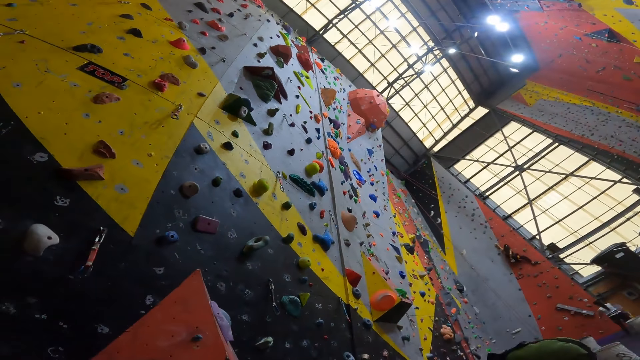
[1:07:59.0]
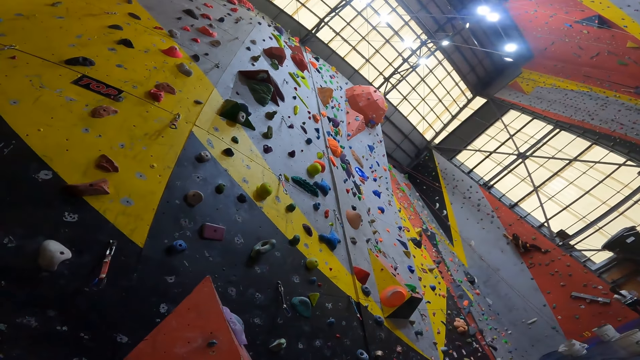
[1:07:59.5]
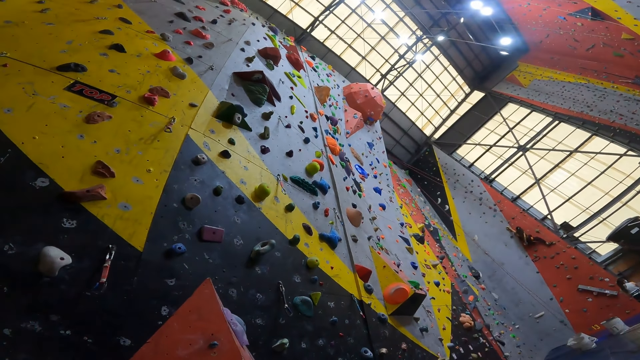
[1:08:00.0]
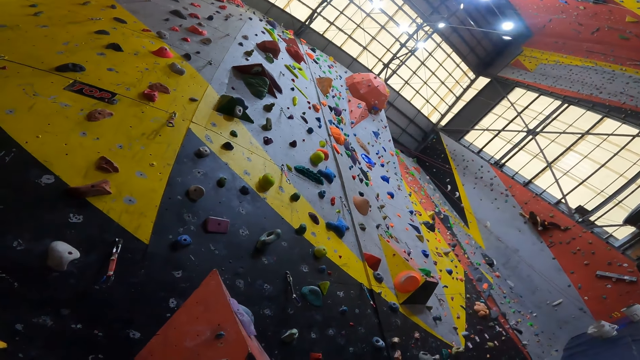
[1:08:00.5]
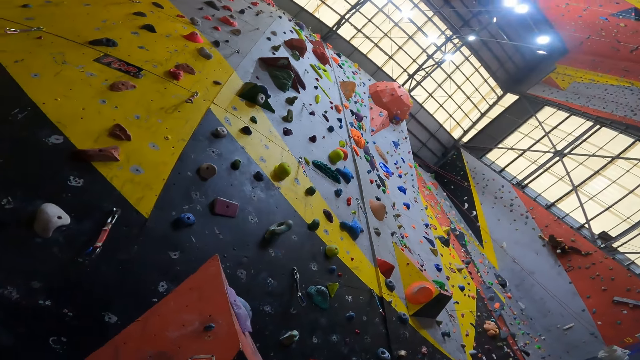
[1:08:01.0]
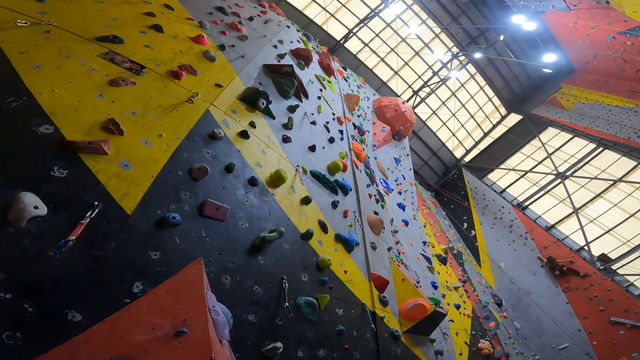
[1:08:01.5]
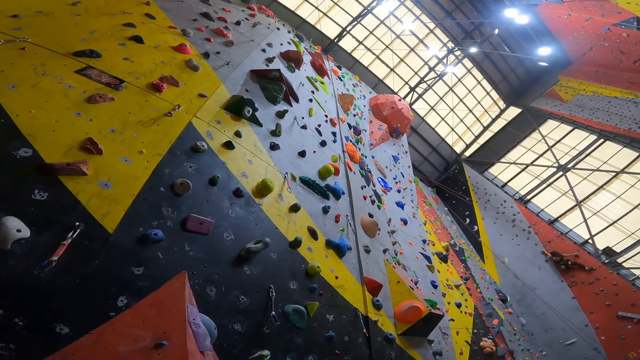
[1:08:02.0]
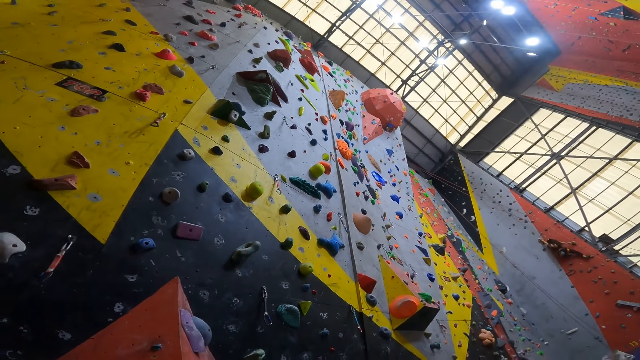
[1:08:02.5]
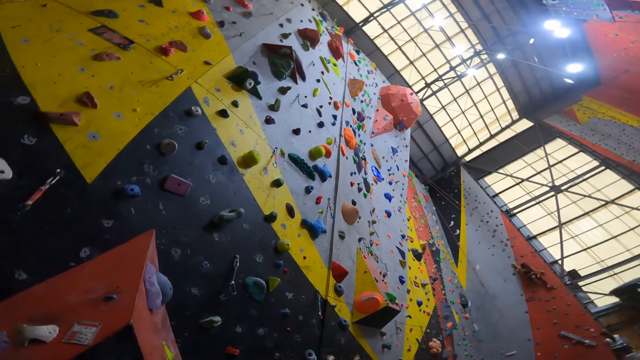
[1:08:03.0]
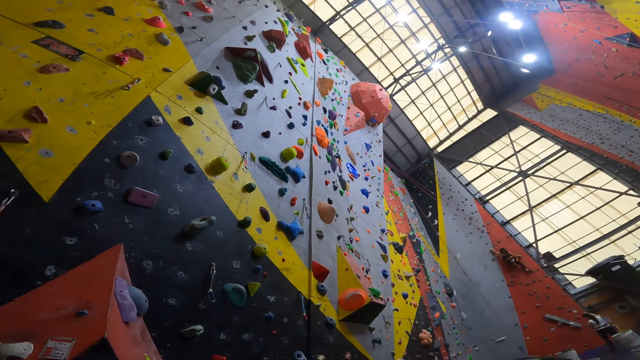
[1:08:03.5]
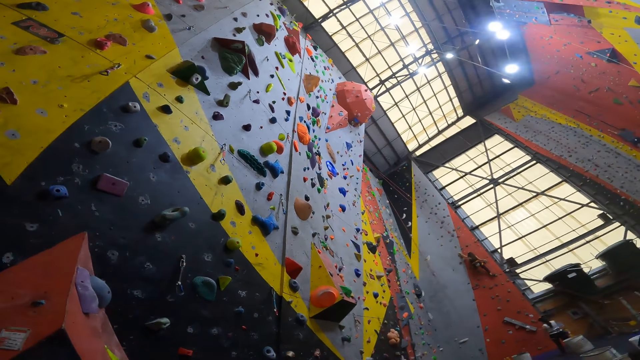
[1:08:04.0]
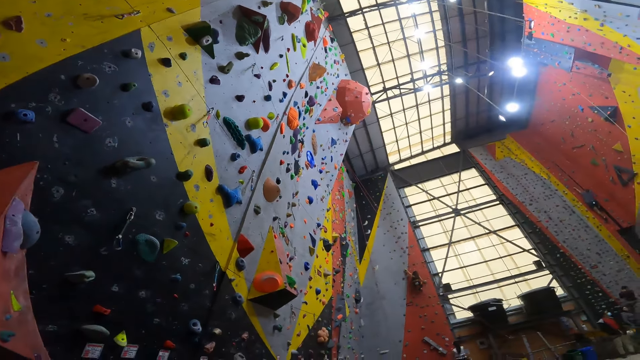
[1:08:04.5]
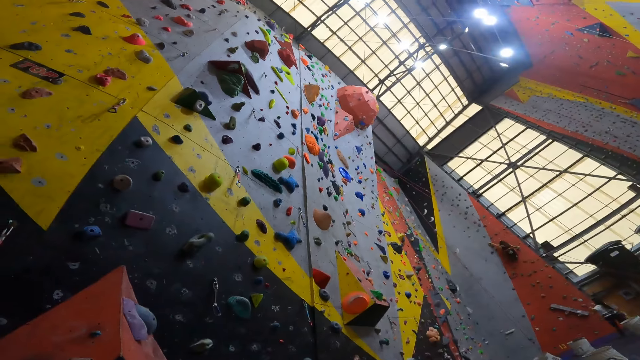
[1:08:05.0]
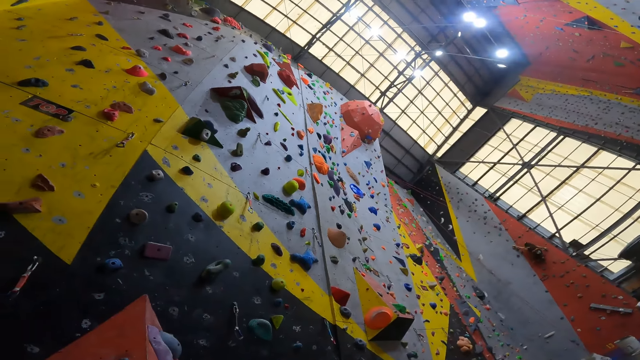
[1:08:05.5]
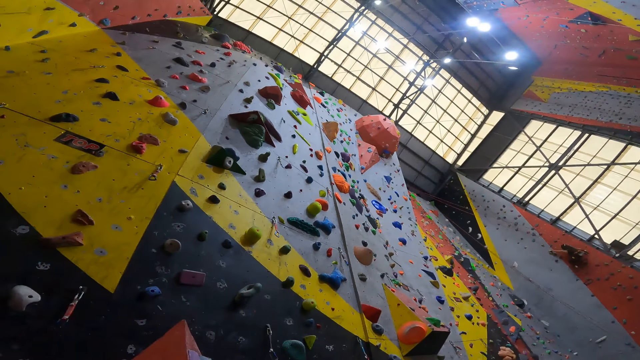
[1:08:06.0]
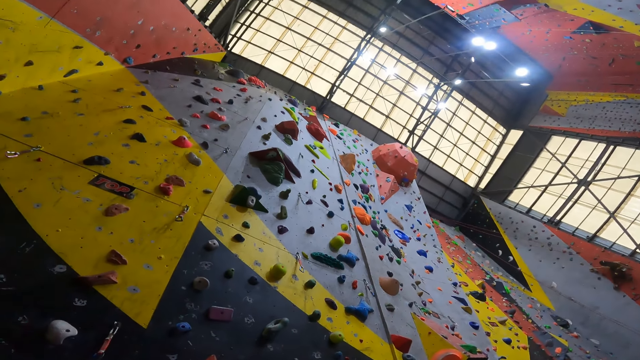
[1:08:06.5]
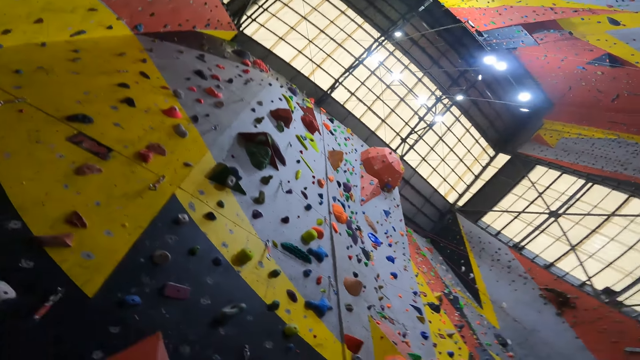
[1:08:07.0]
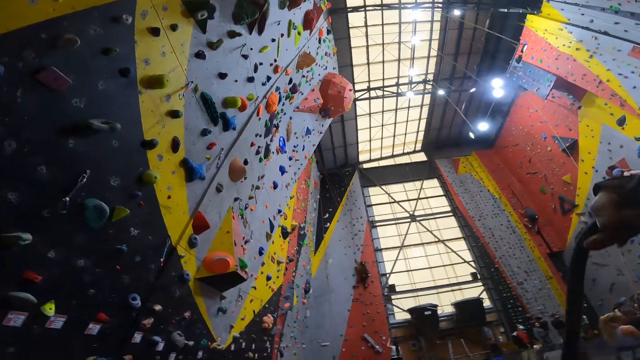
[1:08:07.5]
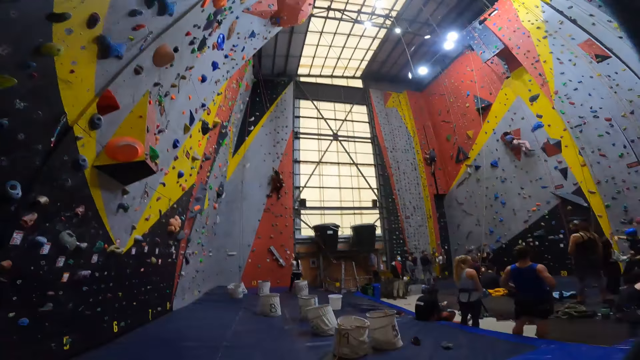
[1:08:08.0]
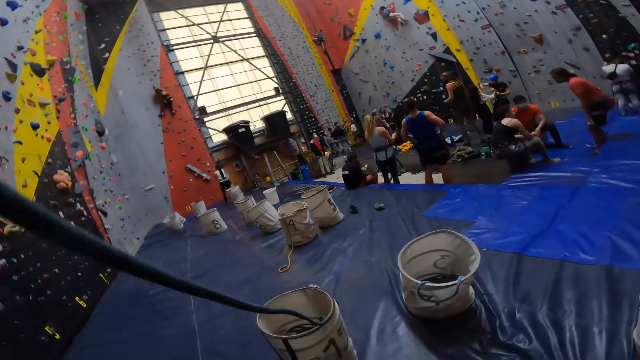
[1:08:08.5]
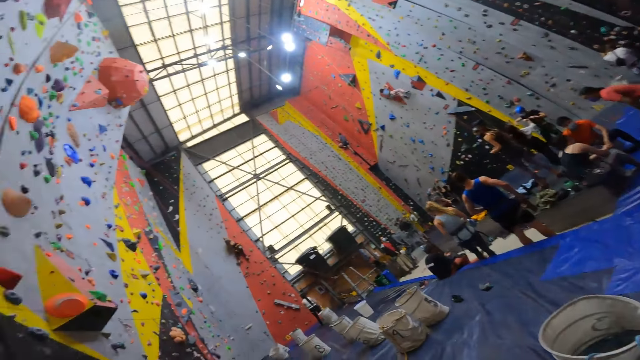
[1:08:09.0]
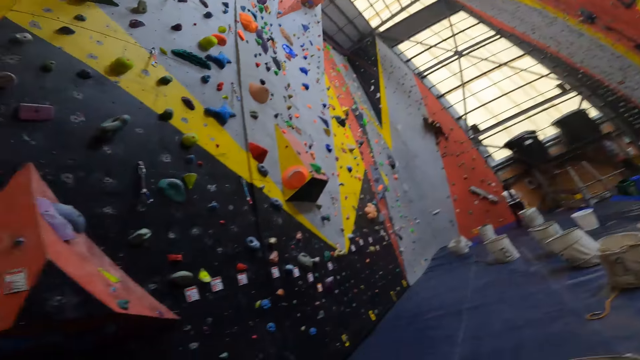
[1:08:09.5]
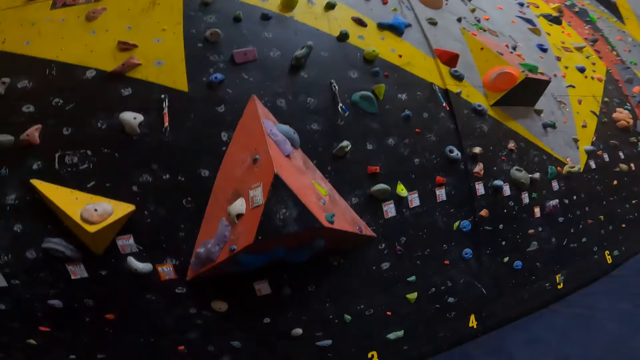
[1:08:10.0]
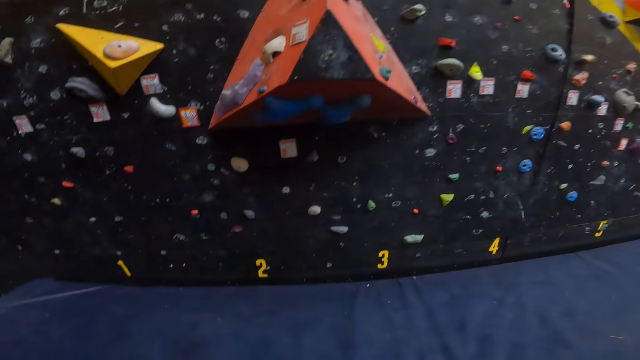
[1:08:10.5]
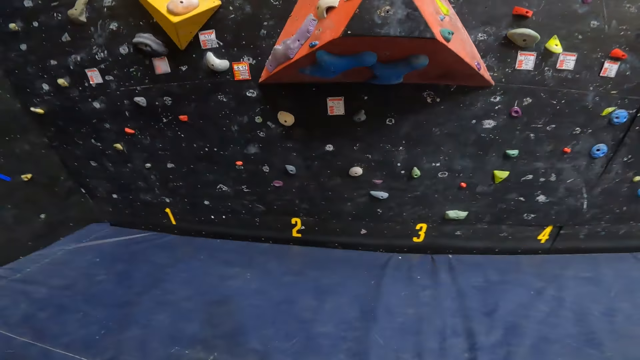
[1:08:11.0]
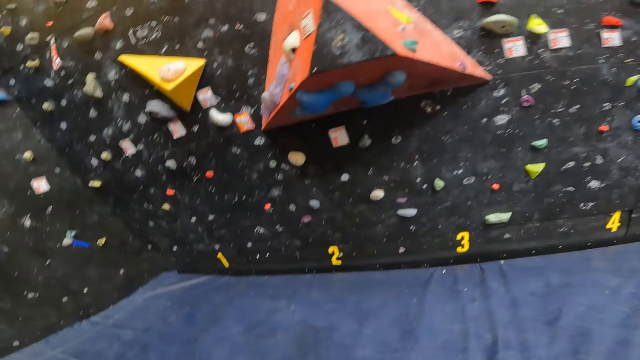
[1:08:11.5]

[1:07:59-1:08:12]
The camera wearer looks up. They look around.

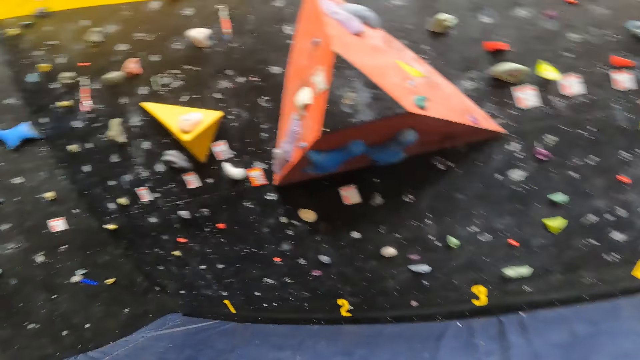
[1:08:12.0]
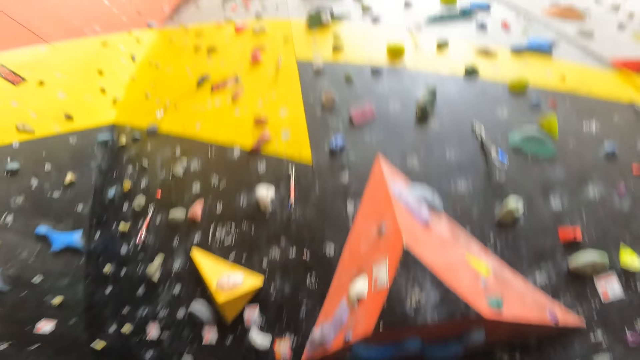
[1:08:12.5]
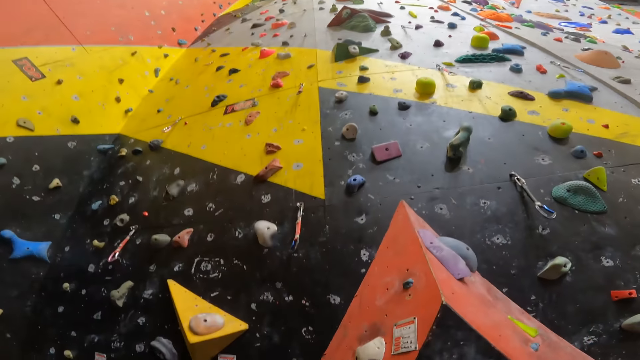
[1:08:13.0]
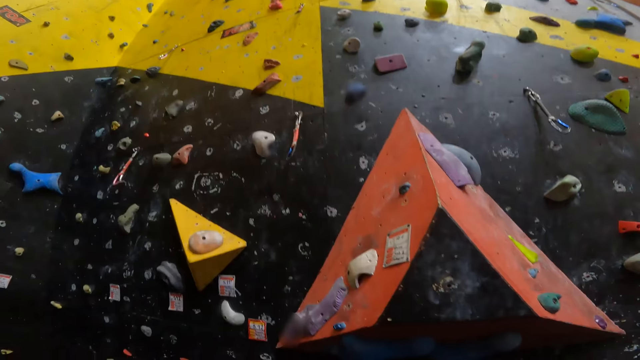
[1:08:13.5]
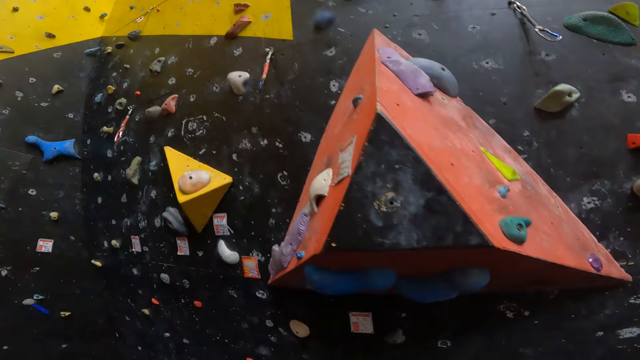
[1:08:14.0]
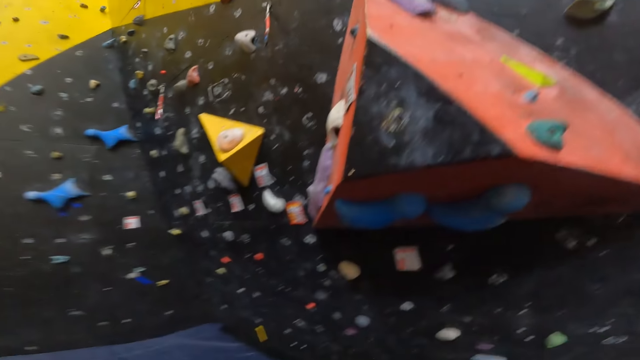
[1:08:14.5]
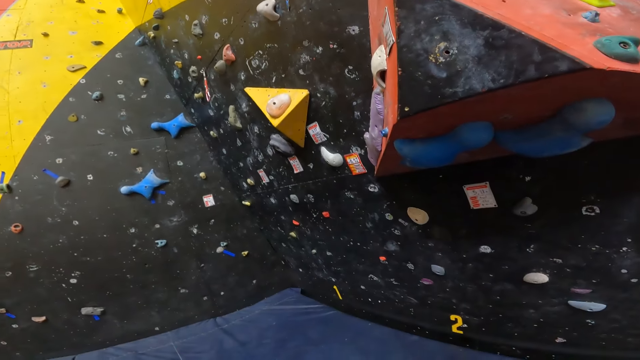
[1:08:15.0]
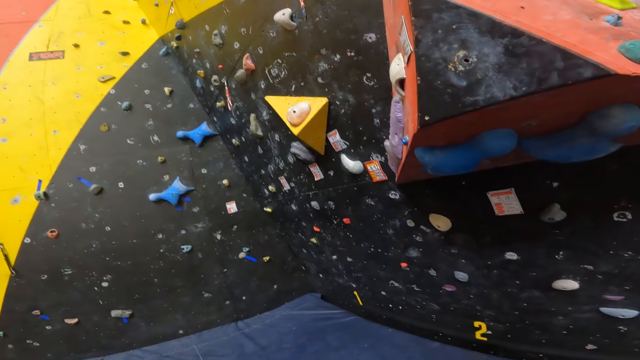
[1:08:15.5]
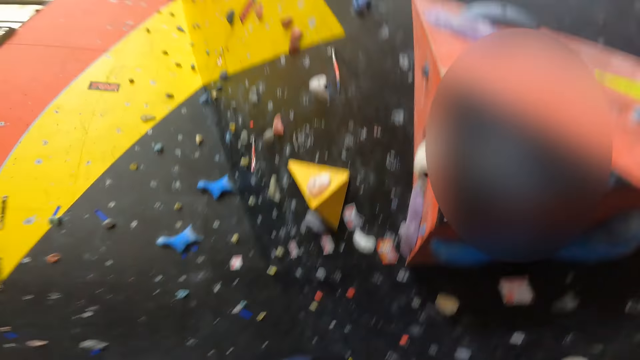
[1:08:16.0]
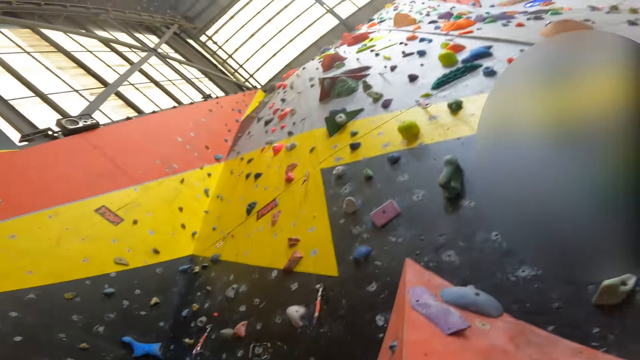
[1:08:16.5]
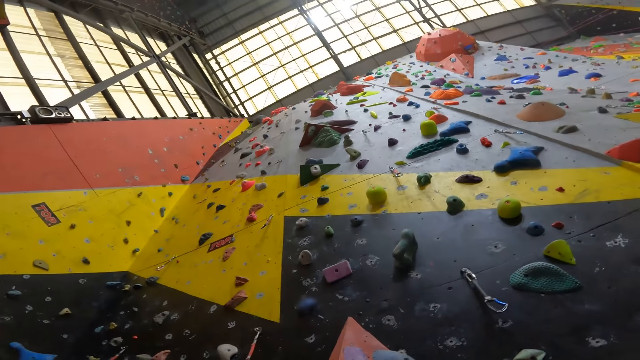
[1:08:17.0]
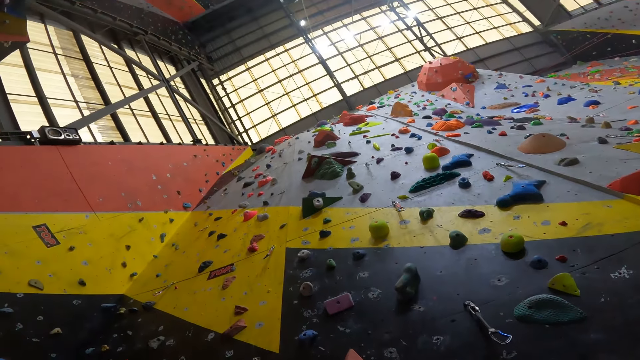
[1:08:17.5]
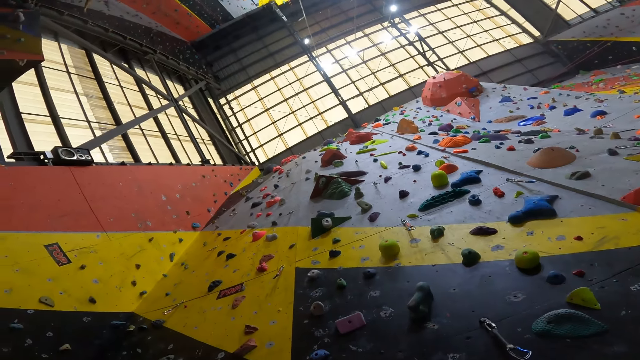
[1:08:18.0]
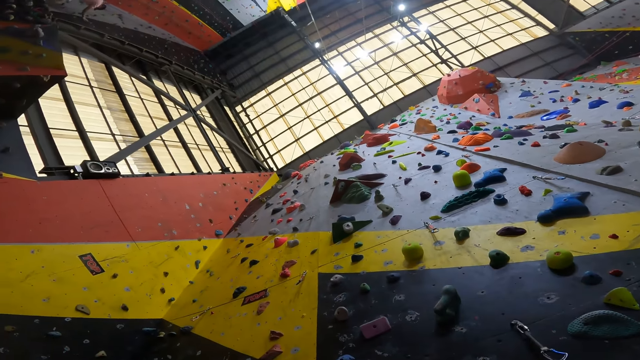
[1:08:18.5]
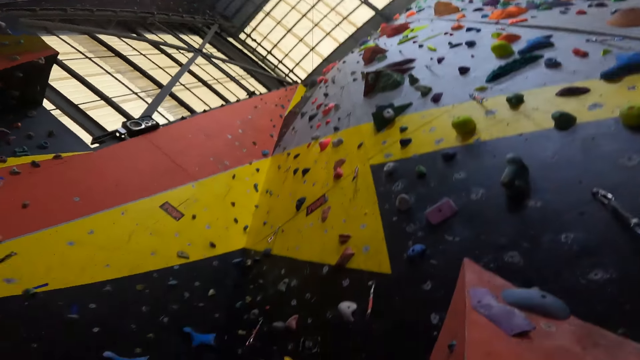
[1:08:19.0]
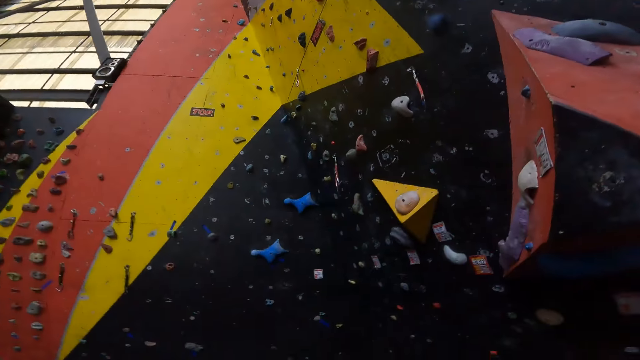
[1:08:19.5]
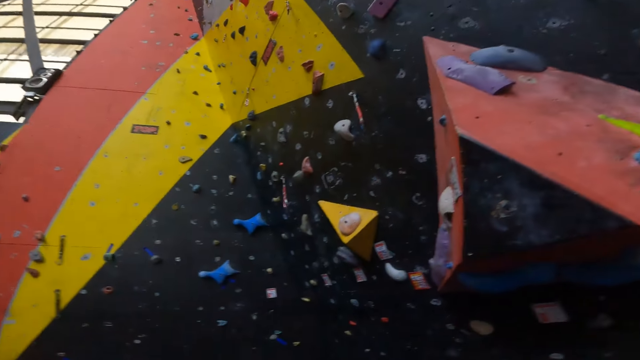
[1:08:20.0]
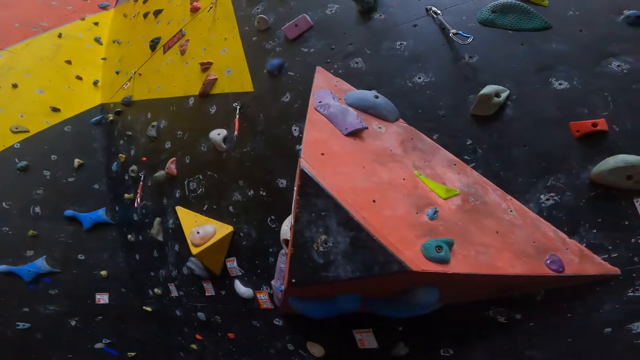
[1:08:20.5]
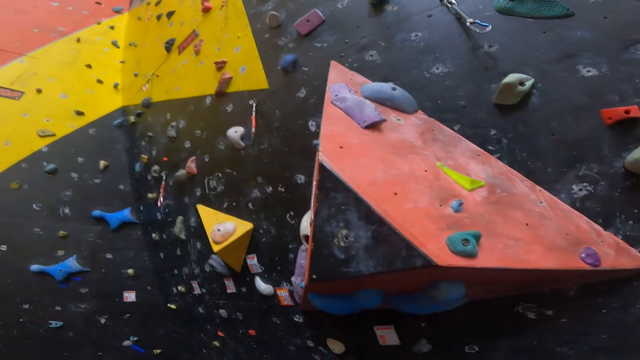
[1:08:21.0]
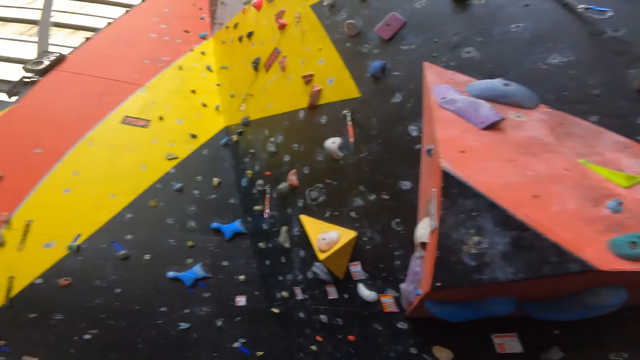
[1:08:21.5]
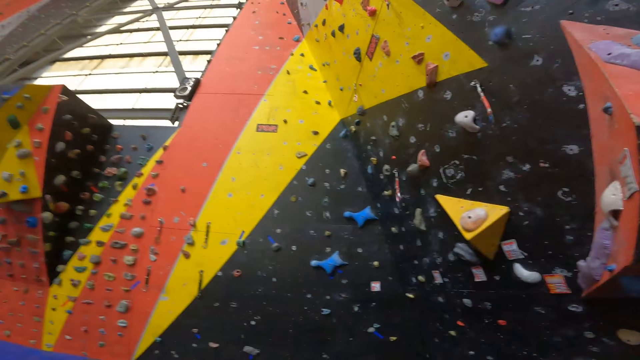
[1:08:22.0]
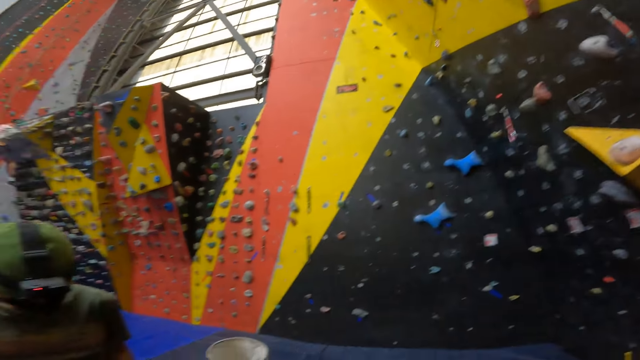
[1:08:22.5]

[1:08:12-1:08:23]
The camera wearer looks up. They look around.
